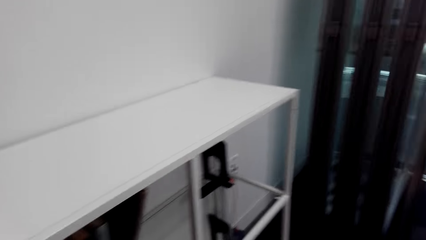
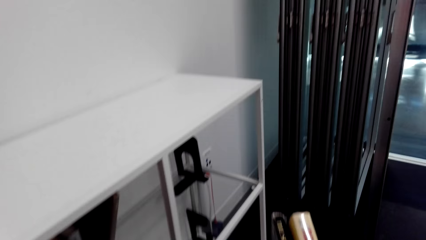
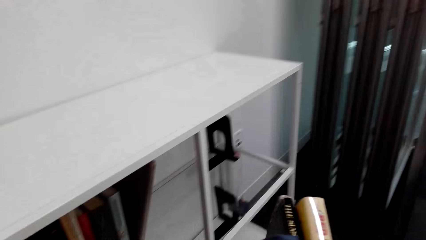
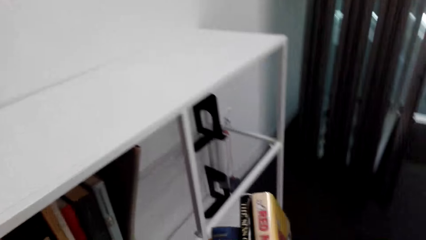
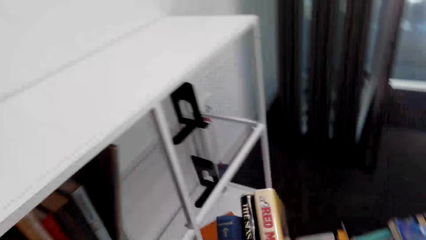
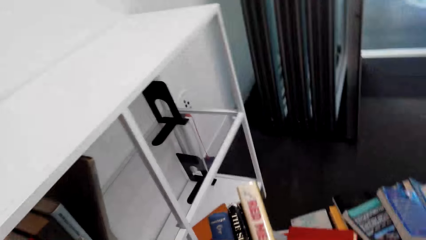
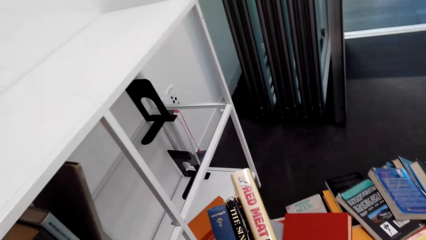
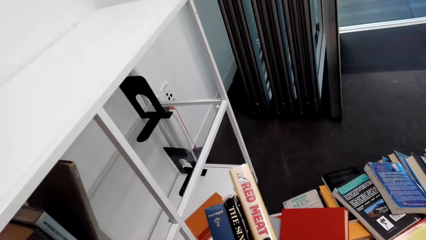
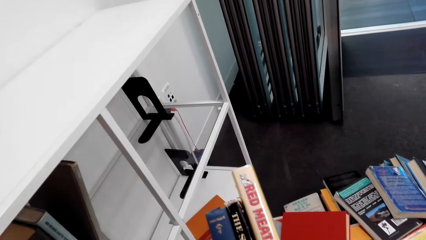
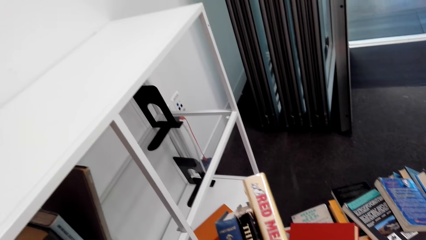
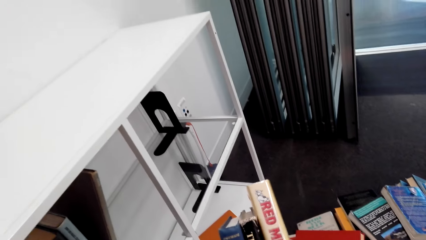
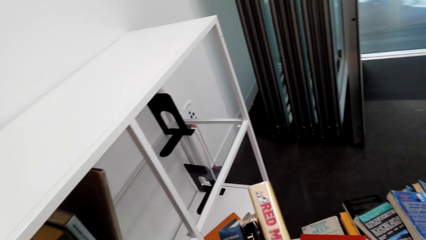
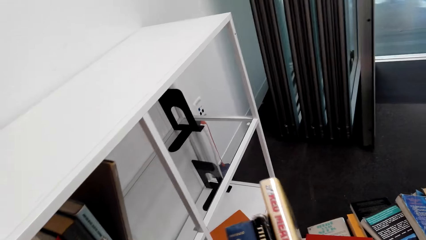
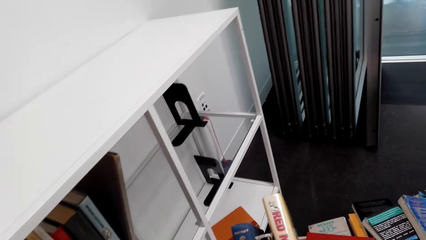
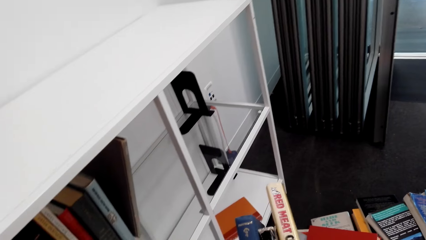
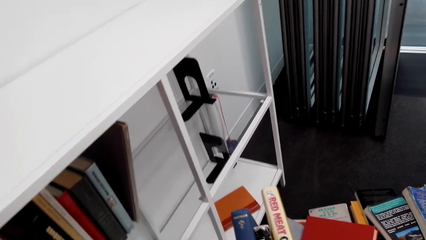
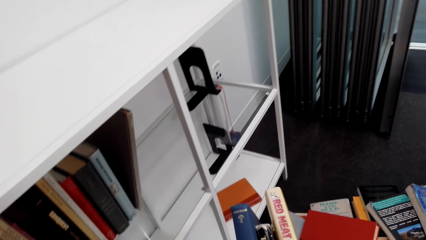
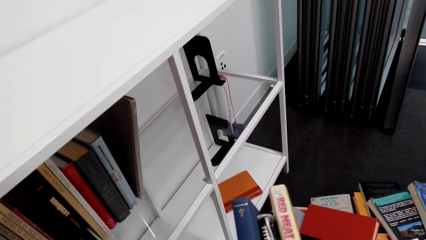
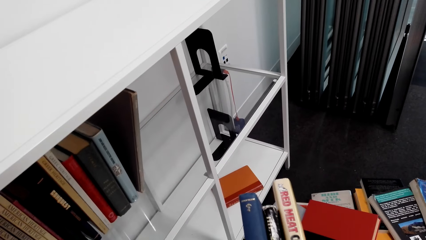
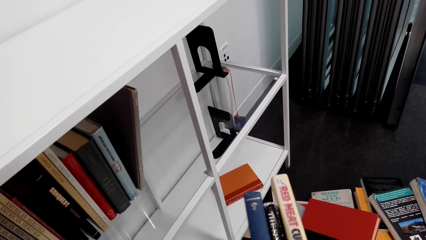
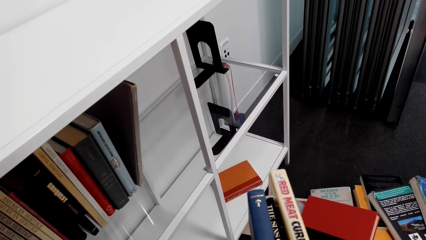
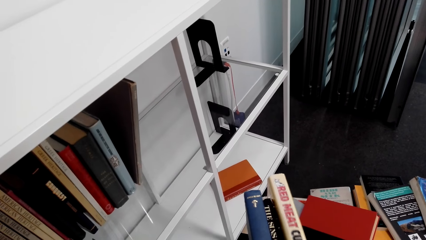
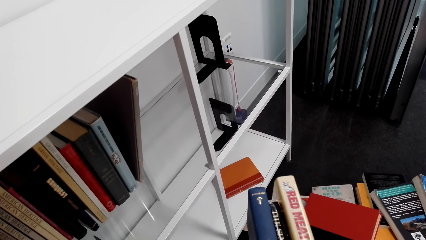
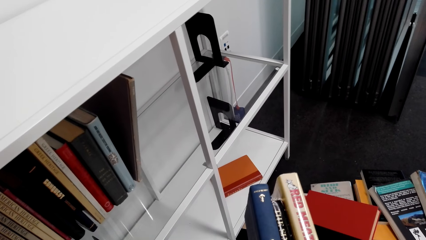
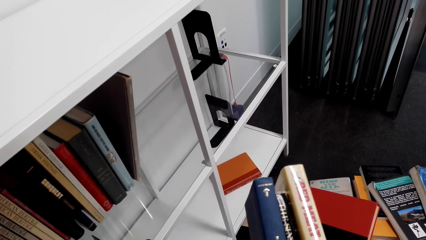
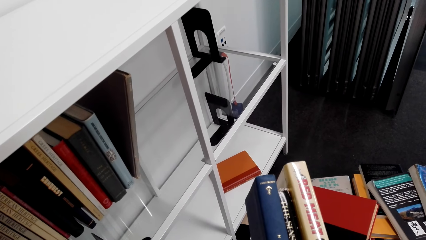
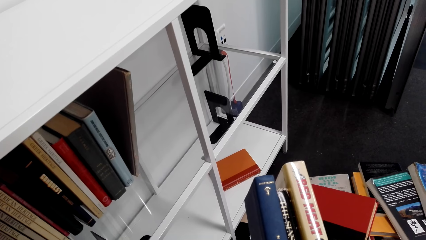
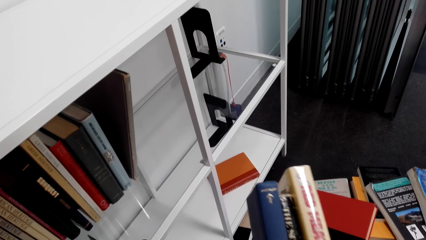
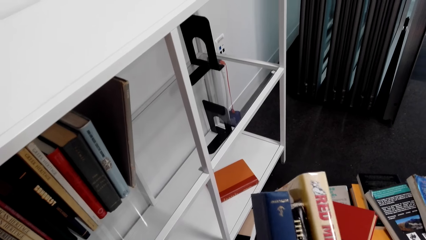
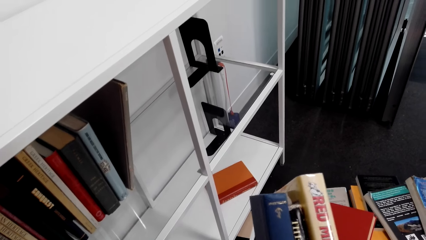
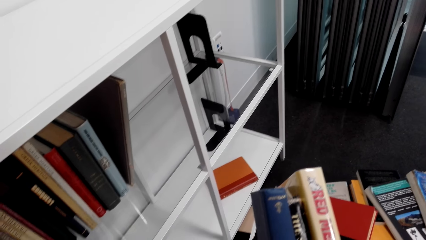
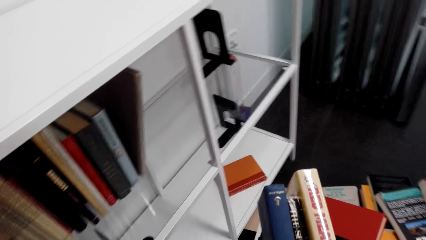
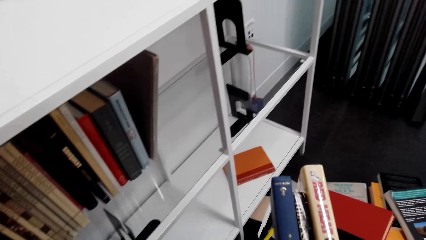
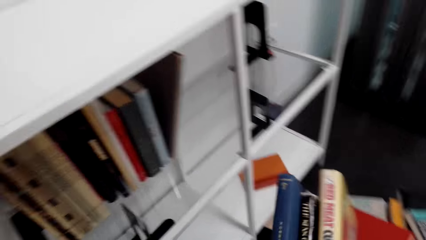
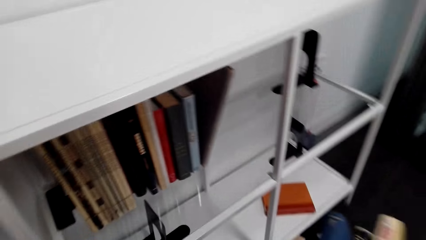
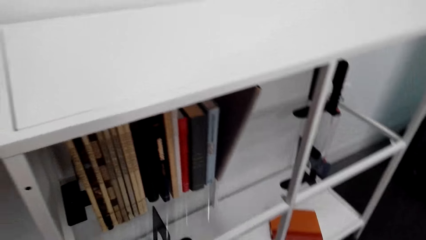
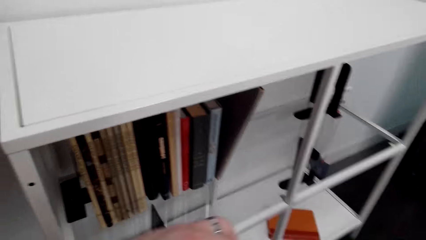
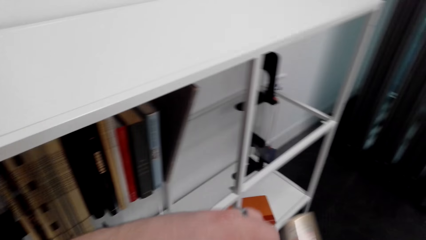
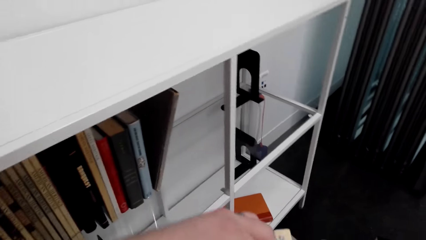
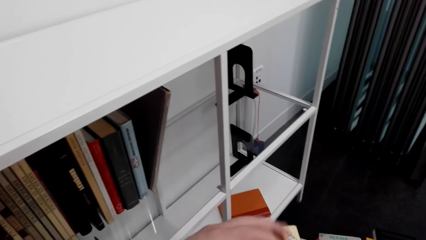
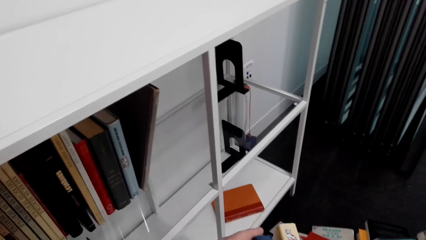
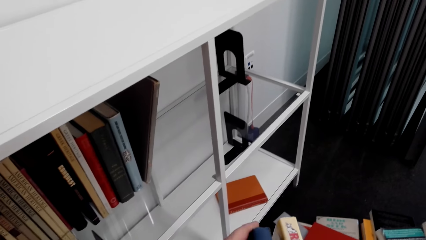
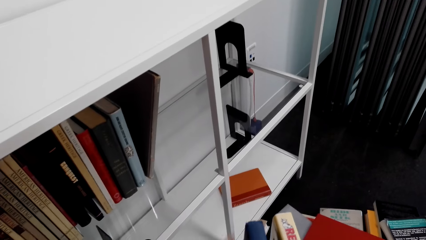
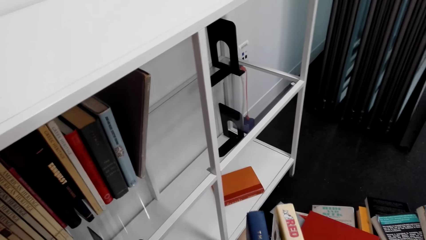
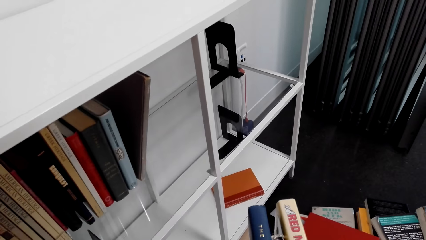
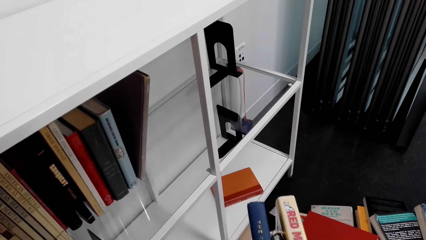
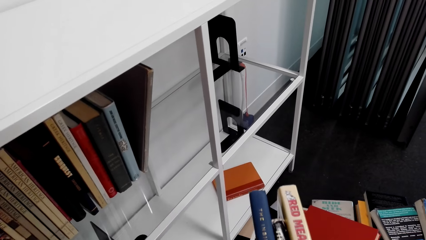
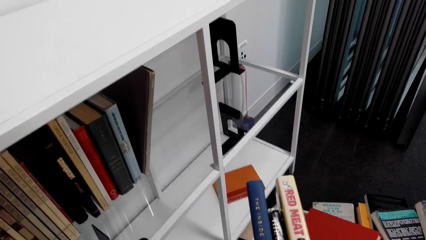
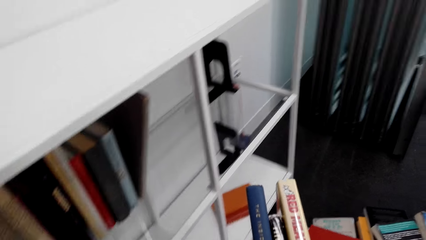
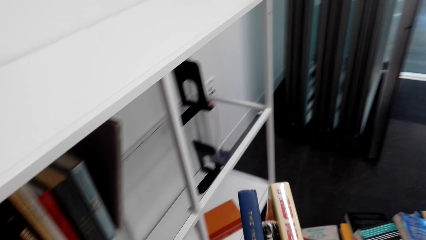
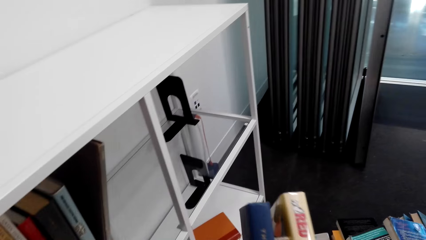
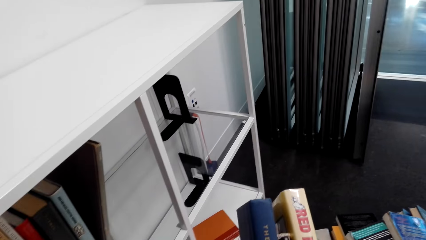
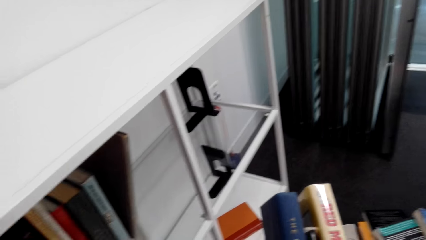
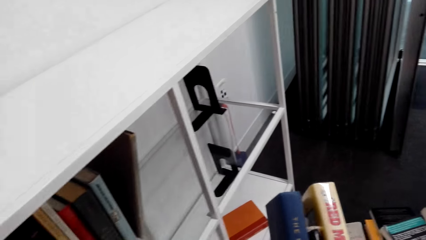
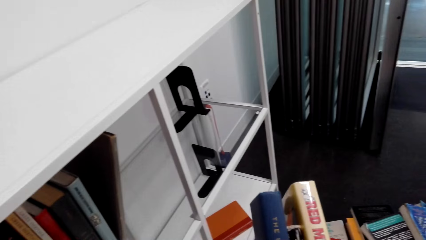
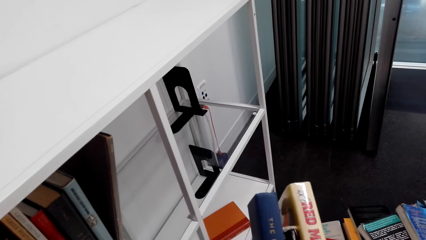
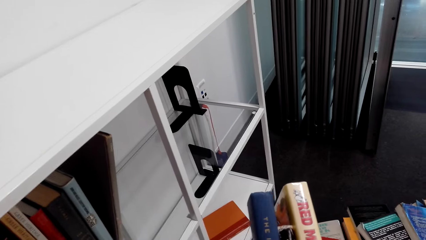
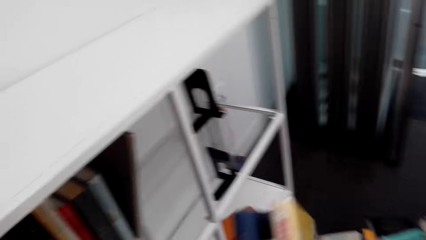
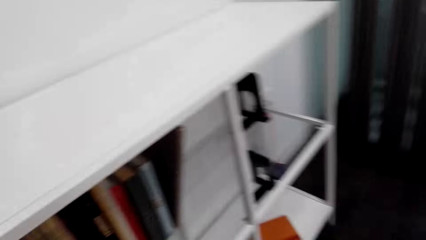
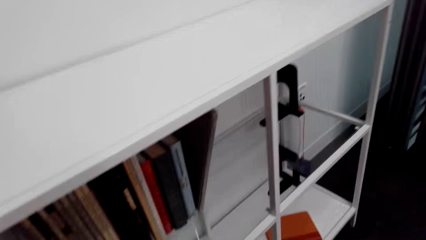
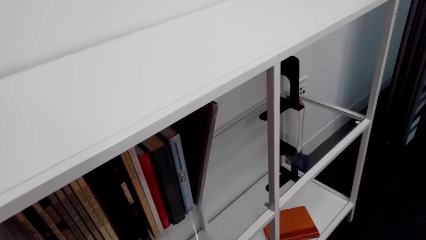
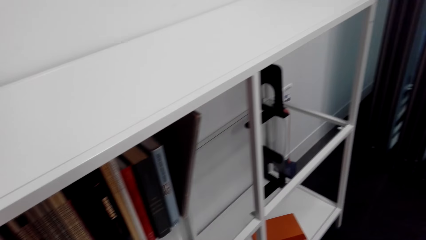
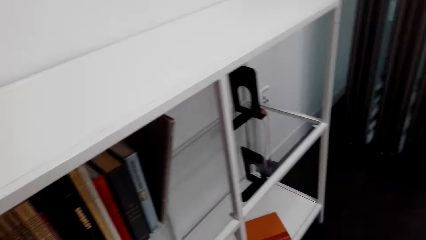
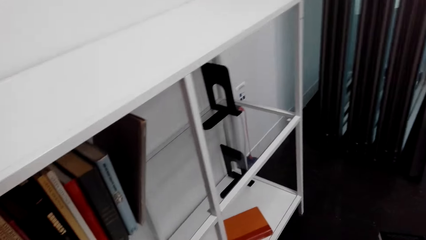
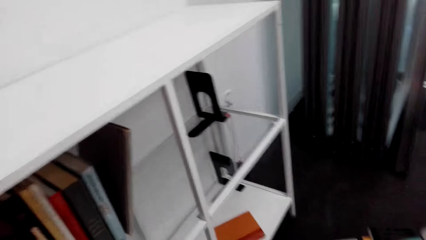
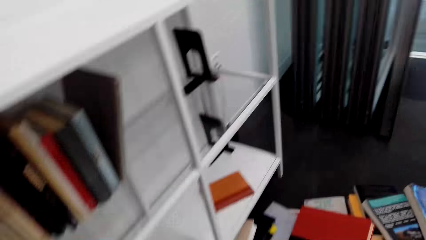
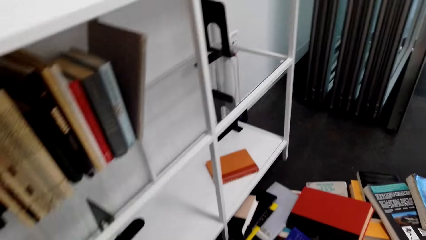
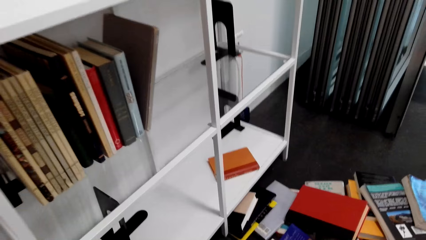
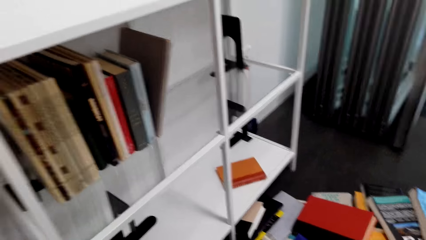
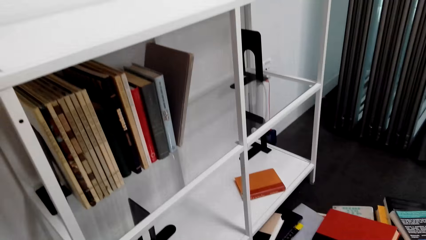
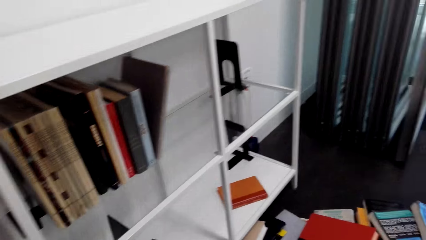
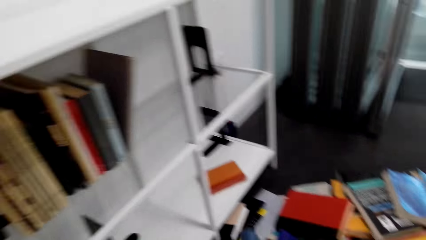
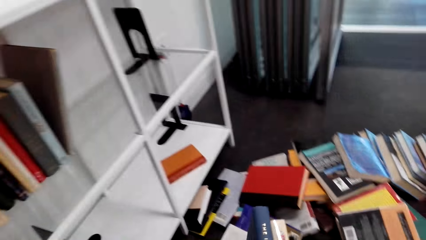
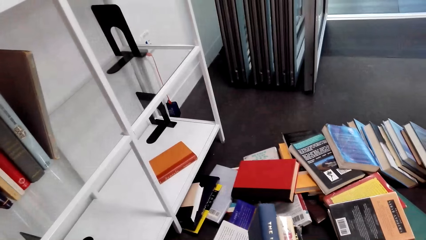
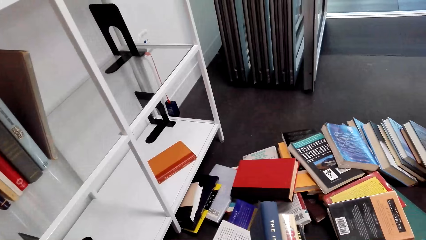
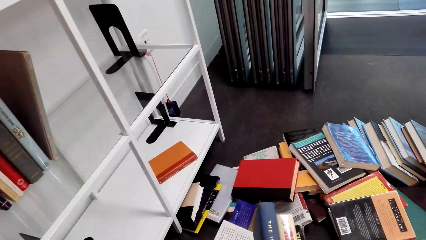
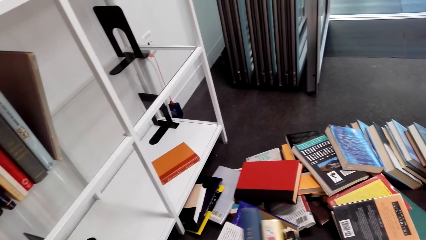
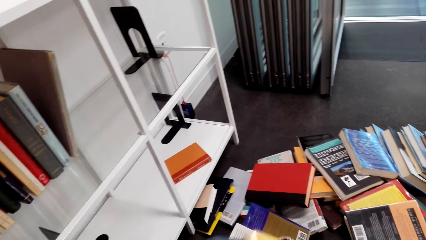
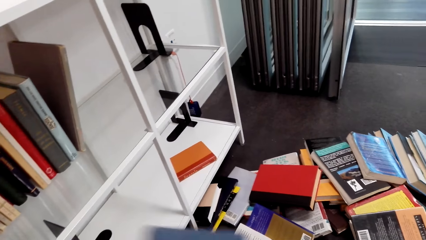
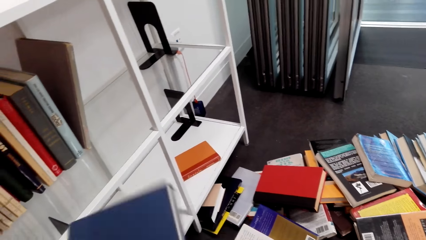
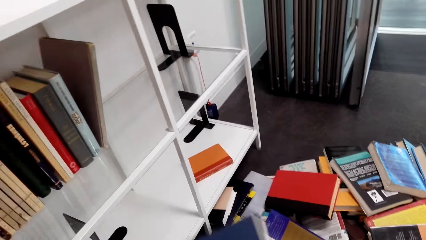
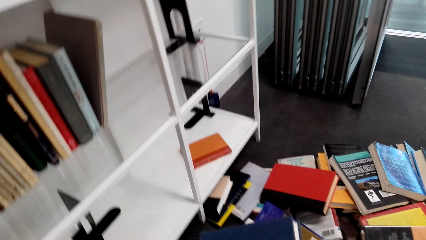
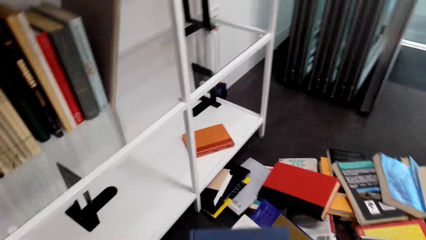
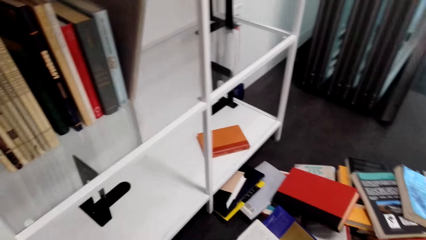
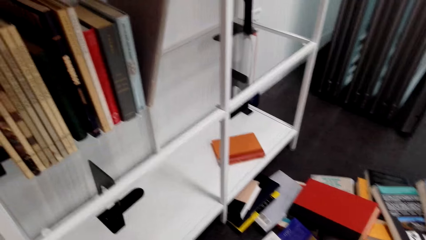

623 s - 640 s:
The camera wearer holds books. She looks at the three books on her hands.
